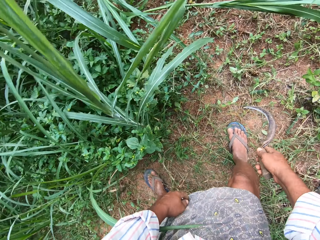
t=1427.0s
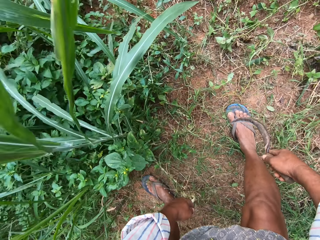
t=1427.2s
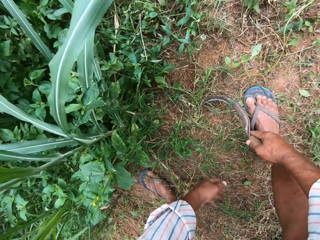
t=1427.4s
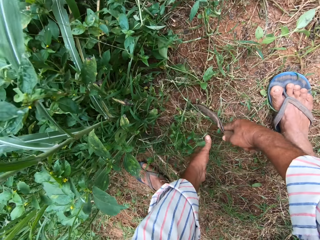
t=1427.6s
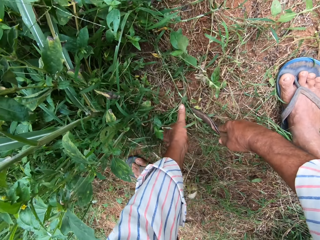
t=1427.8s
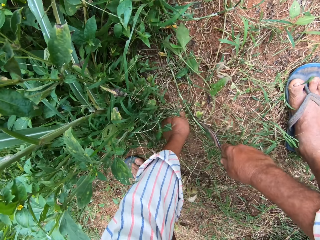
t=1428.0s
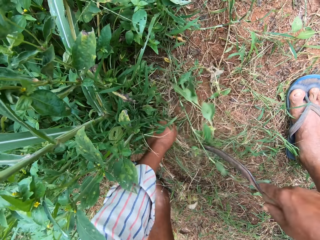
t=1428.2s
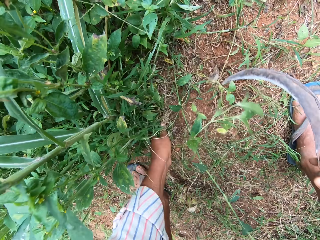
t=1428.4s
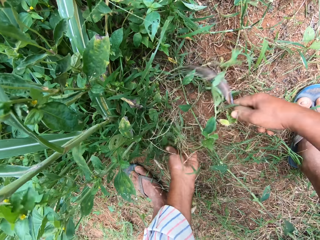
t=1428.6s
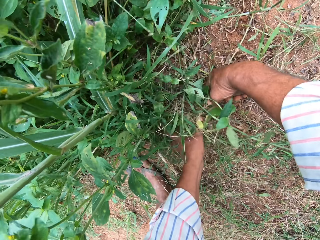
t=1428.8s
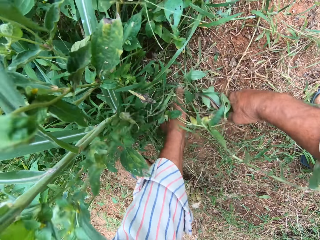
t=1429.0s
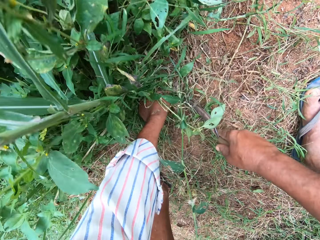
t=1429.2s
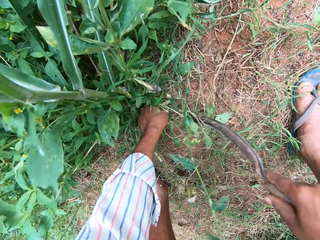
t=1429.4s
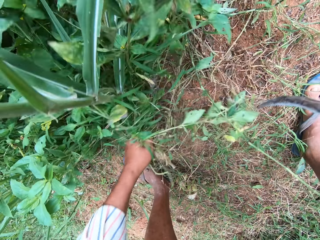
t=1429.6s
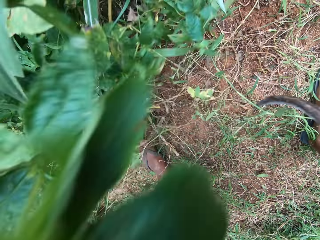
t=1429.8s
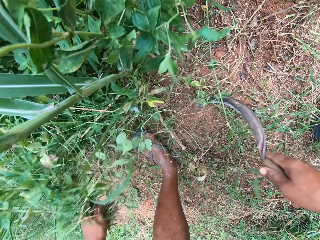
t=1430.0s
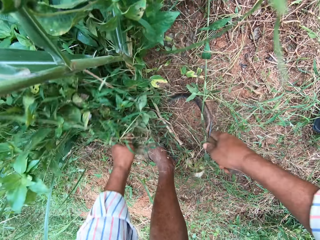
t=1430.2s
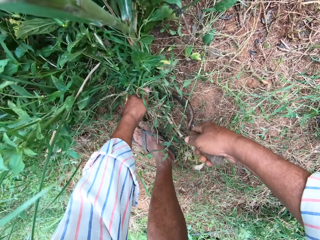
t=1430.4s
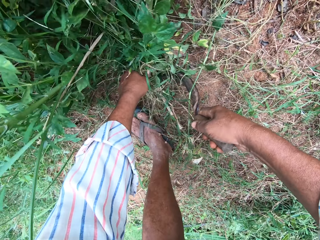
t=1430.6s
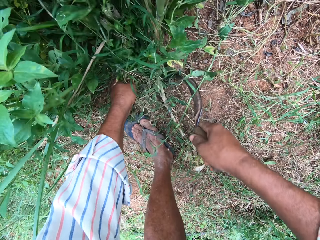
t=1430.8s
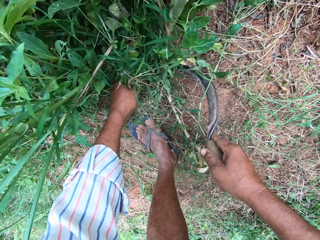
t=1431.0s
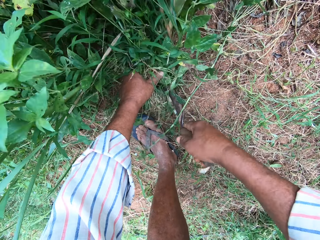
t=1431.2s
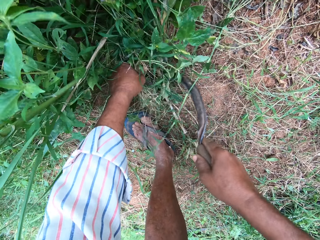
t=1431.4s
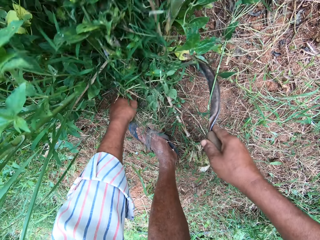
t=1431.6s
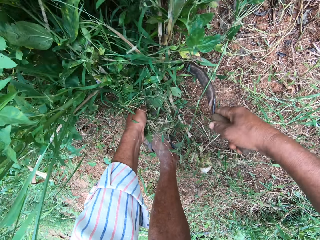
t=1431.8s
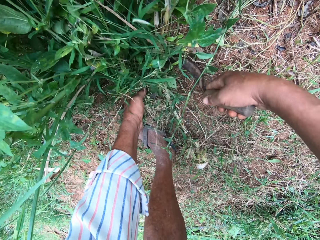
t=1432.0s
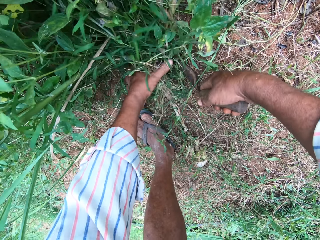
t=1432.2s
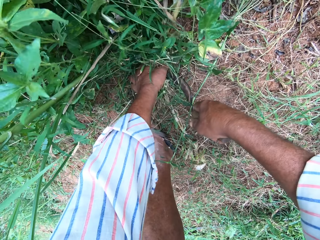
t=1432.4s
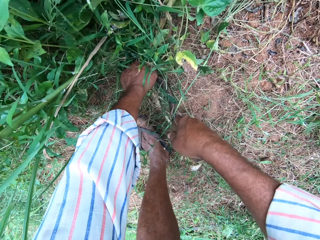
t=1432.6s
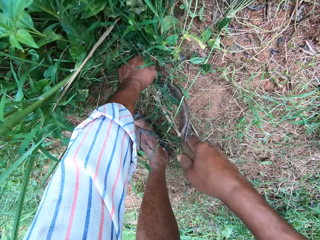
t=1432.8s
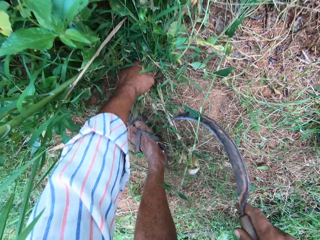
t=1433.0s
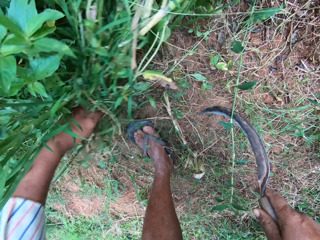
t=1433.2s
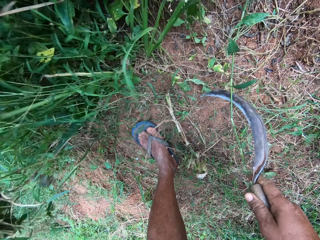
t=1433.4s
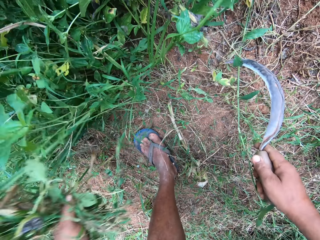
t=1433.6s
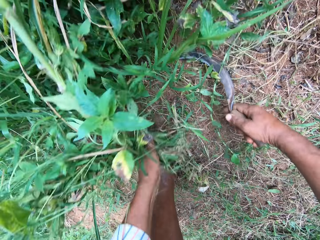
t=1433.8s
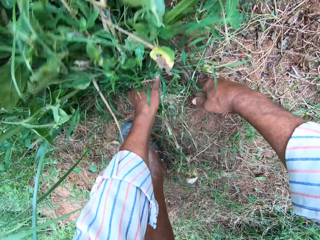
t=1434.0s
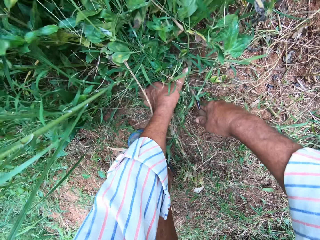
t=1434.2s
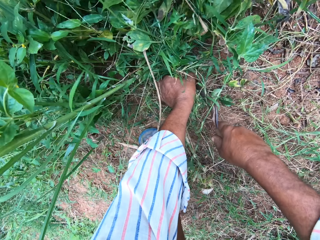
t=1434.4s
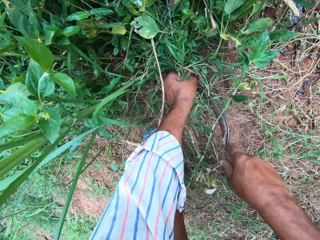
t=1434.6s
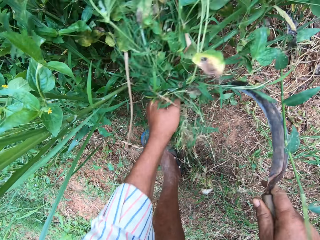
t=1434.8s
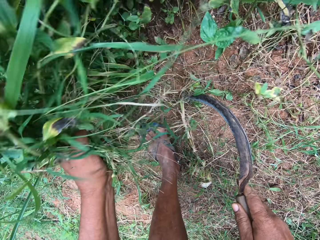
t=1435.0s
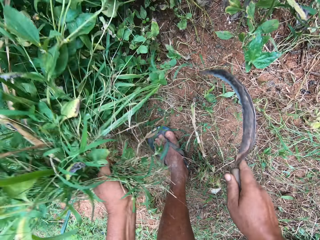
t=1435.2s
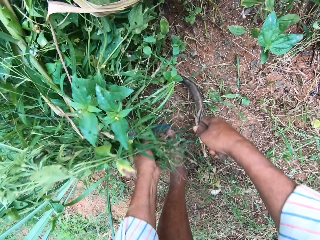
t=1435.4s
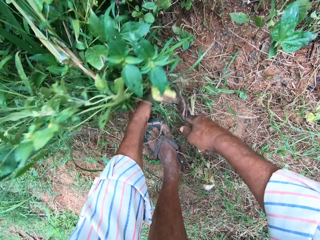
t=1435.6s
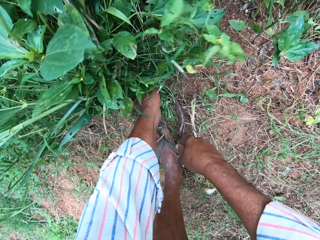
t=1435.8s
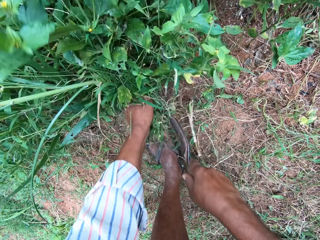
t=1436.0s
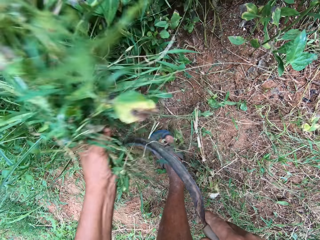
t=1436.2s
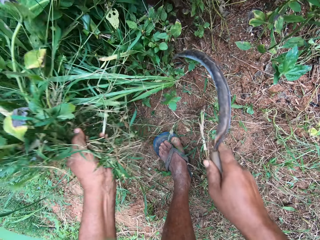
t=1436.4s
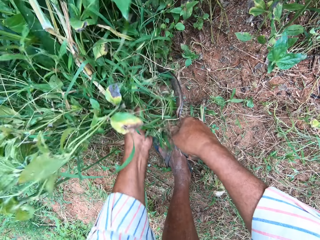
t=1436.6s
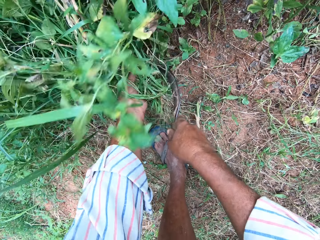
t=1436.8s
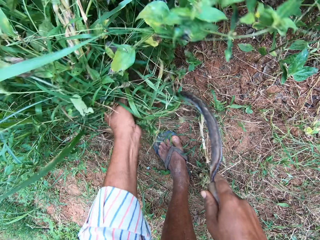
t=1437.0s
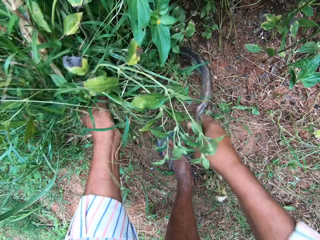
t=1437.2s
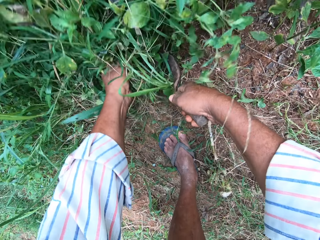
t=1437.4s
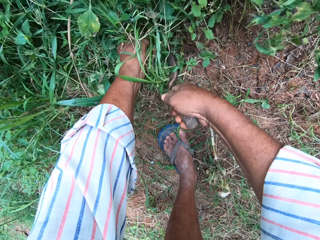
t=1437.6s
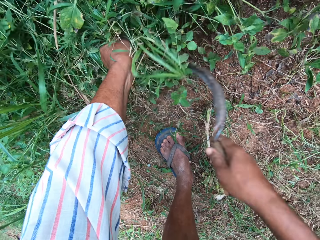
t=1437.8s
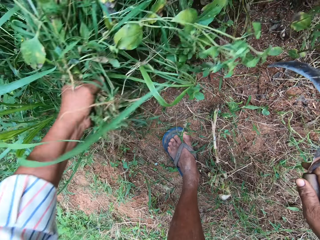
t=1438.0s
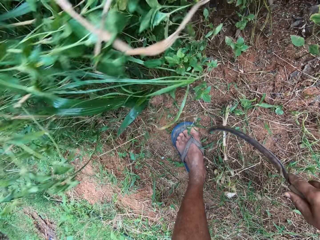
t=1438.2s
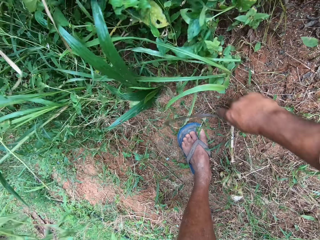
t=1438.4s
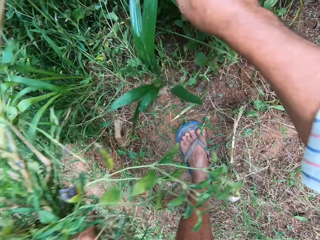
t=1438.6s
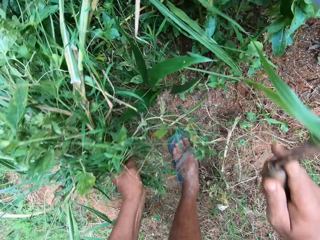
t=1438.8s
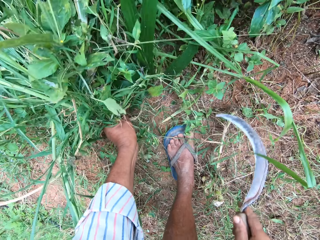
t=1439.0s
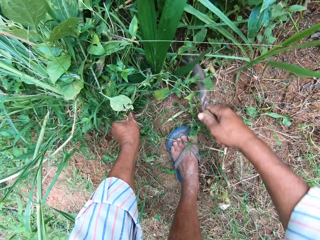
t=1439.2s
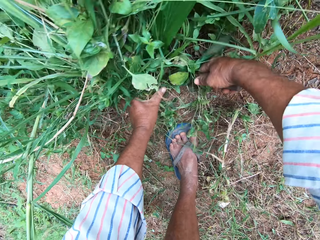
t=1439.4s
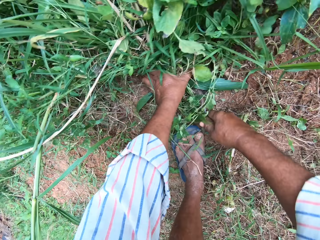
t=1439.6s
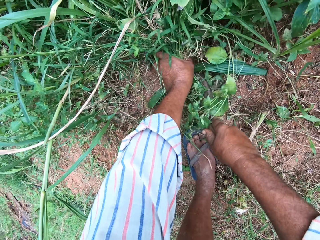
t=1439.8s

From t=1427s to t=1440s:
The camera wearer grabs grasses. They cut the grasses. They cut the grasses repeatedly.

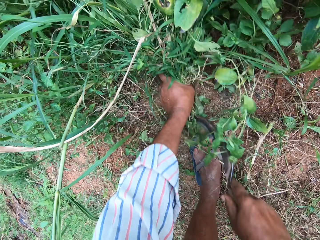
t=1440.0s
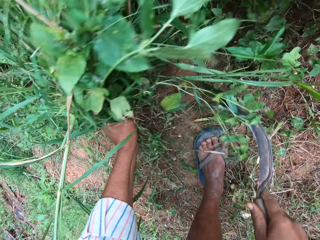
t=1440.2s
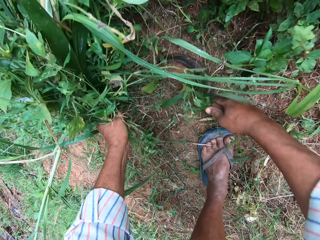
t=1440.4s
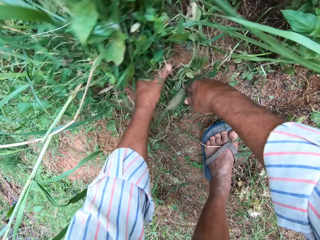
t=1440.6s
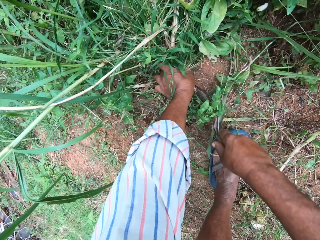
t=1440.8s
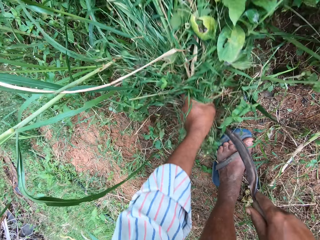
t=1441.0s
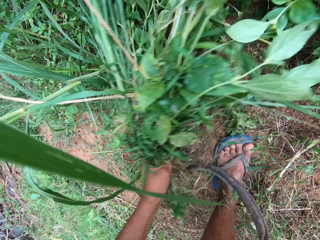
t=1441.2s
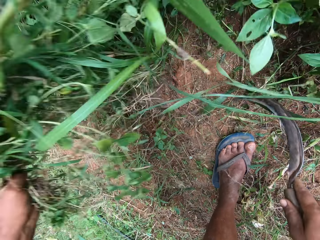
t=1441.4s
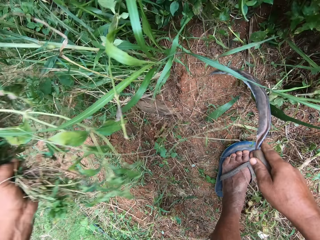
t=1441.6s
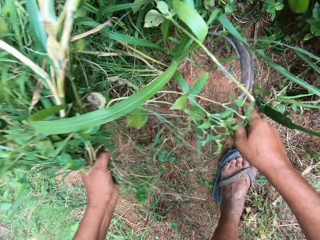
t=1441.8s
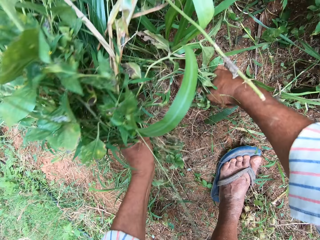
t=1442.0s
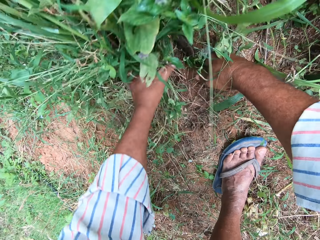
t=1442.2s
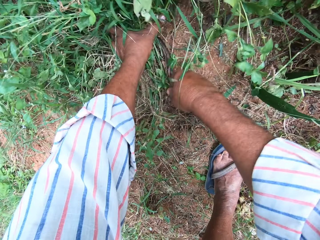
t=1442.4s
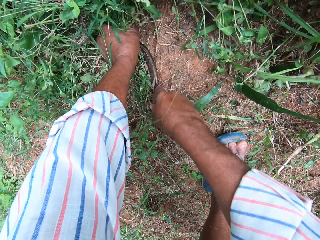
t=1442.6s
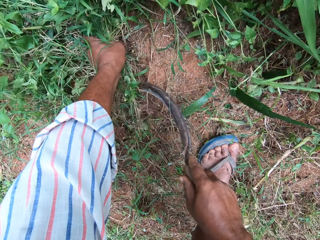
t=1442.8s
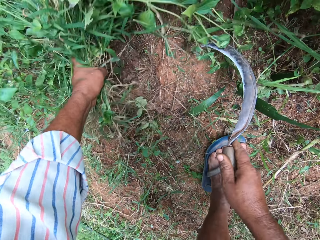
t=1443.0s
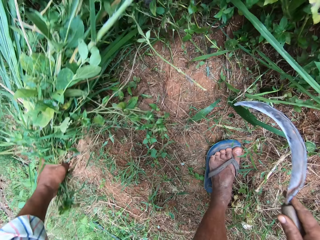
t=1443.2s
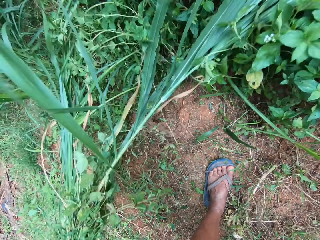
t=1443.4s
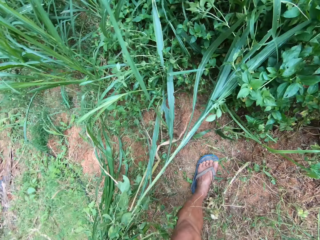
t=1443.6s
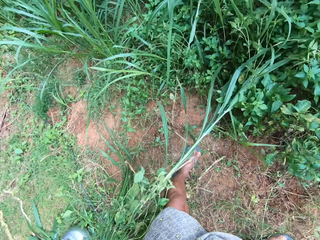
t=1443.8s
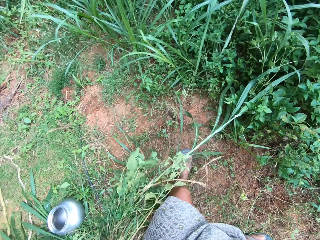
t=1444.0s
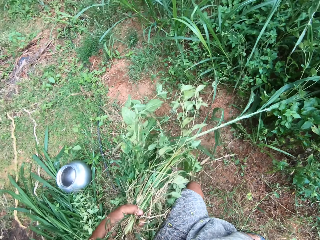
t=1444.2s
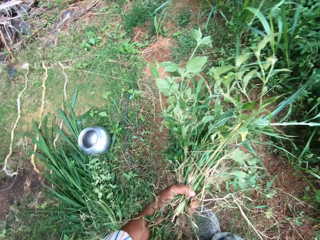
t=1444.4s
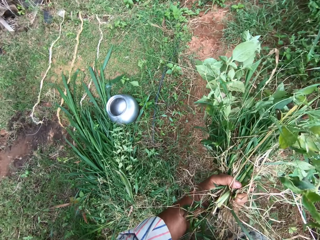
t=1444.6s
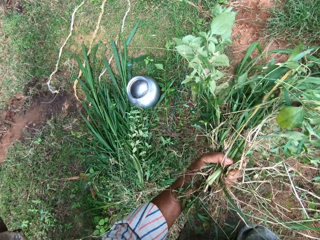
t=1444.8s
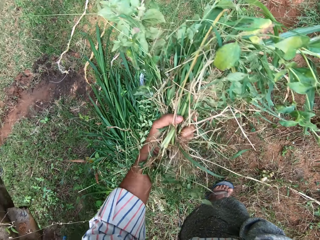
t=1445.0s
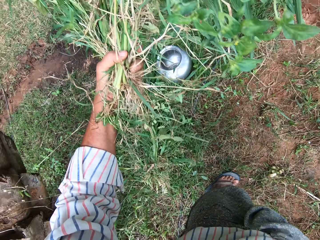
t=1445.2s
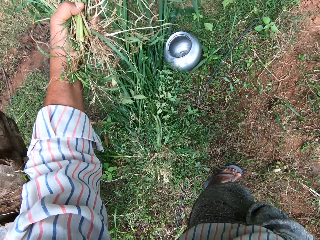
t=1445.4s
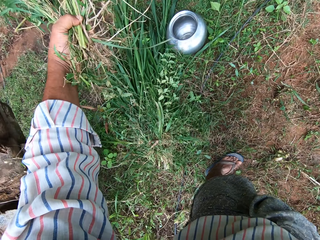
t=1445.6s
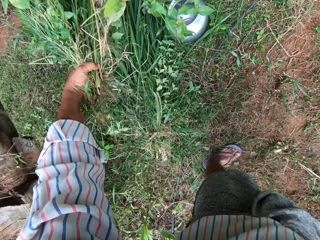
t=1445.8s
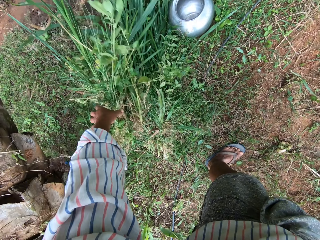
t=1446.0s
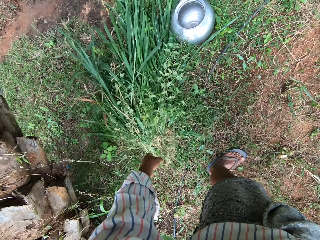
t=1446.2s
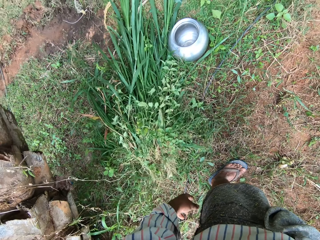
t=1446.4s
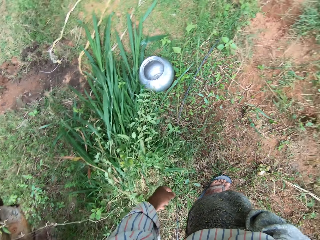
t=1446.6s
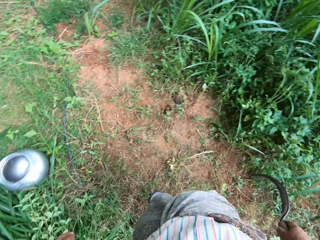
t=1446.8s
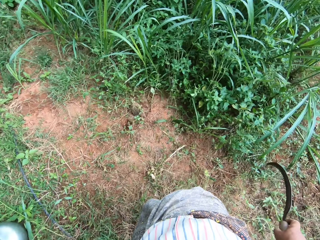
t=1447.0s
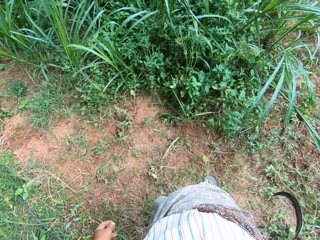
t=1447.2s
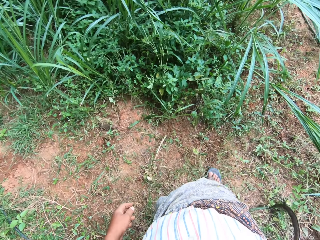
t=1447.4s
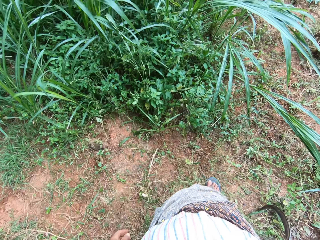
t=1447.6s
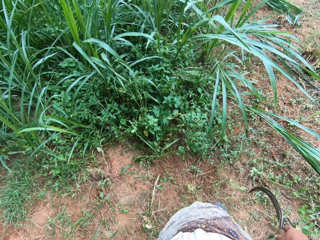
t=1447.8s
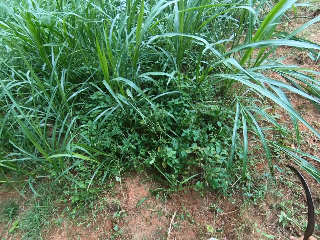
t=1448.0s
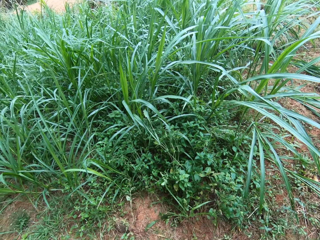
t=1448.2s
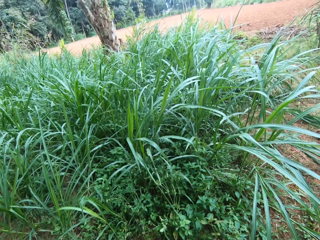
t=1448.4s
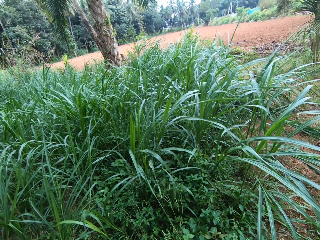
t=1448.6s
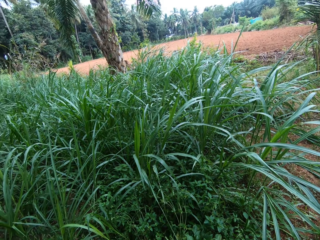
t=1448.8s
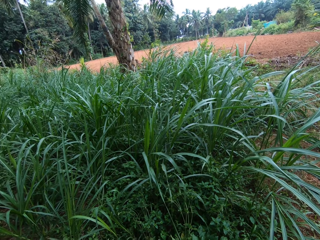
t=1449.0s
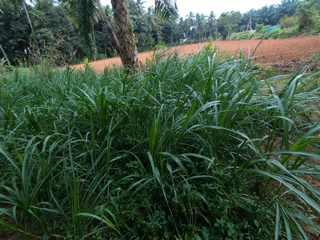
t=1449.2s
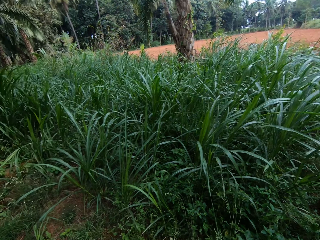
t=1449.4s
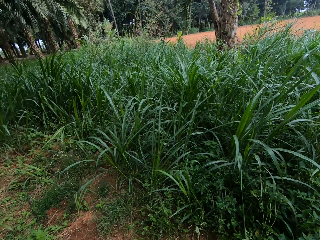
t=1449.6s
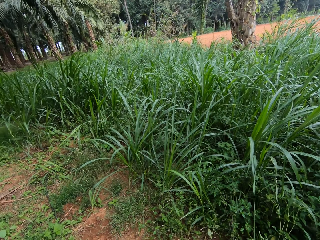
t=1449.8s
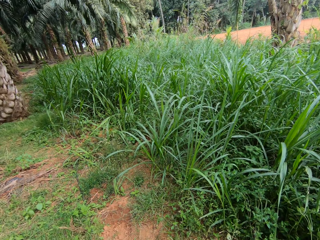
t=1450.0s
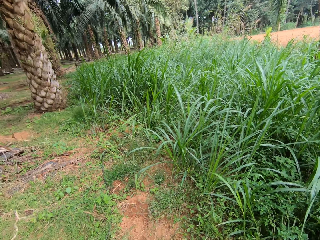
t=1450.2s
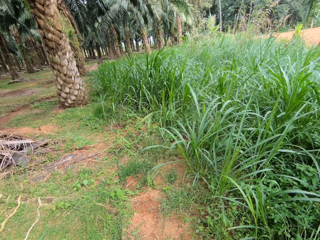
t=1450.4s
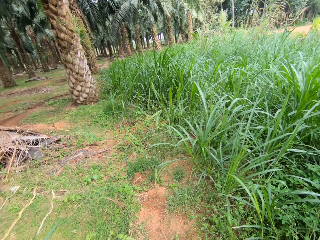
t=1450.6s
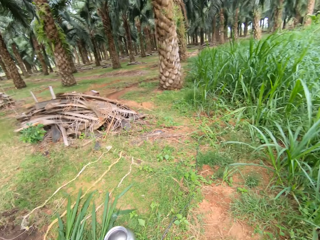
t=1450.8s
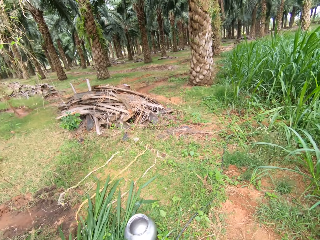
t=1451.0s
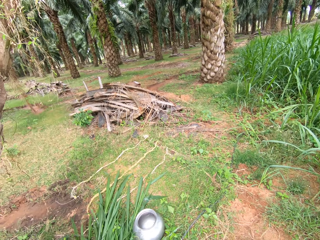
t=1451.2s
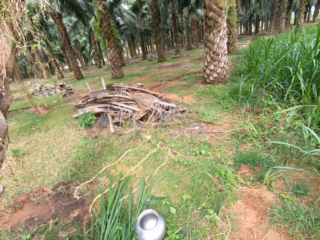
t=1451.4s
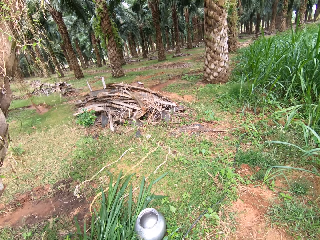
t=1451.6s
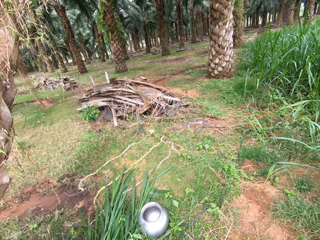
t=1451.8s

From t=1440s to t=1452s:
The camera wearer cuts grasses. They cut the grasses repeatedly. They drop the grass on the ground. They look around.
